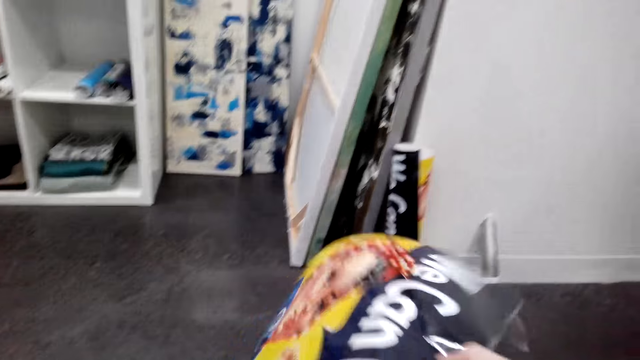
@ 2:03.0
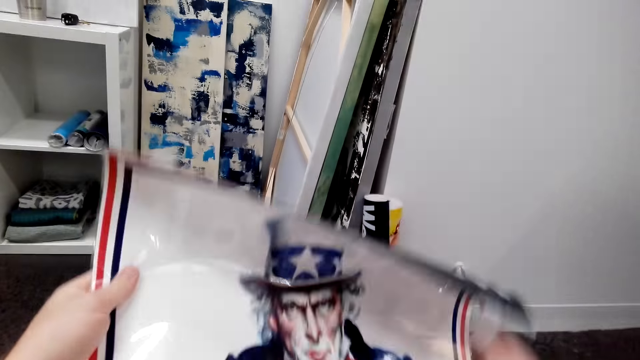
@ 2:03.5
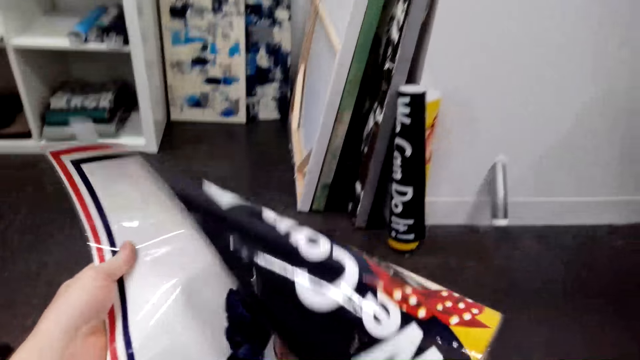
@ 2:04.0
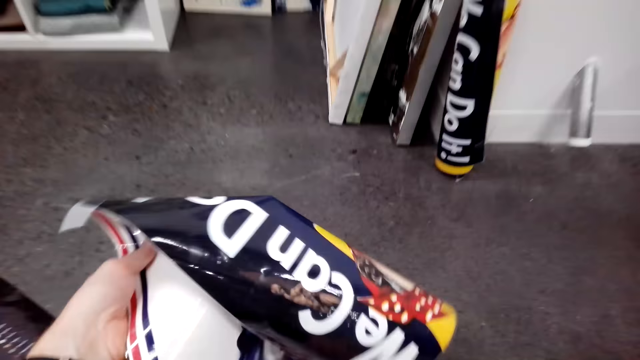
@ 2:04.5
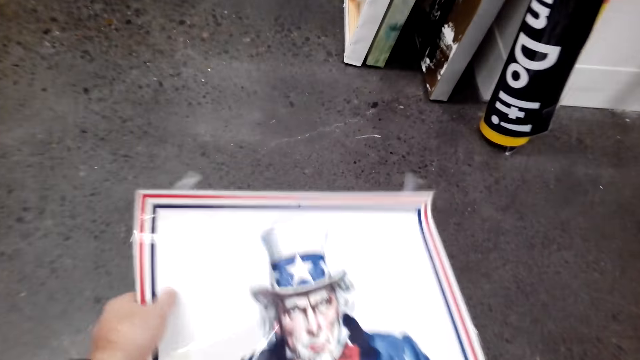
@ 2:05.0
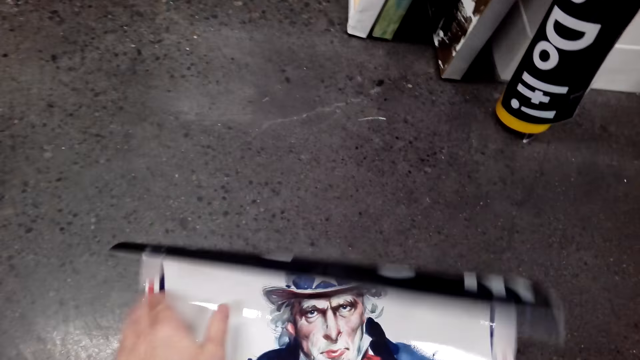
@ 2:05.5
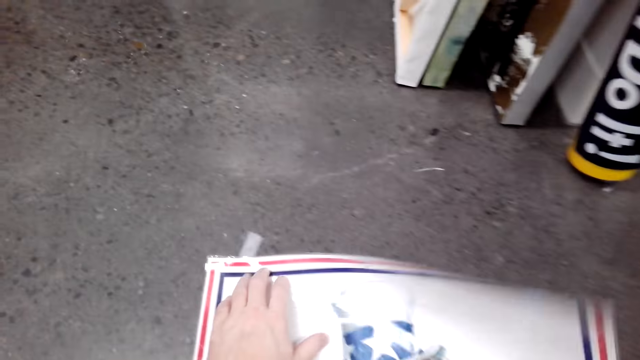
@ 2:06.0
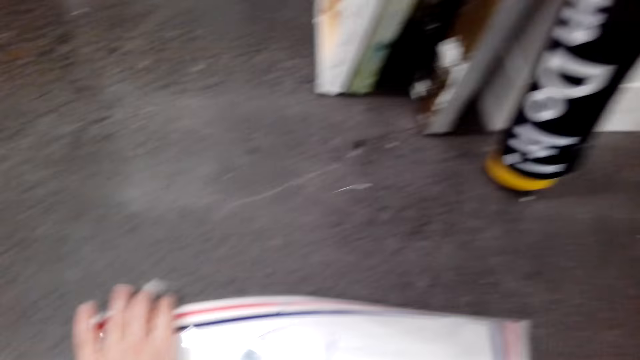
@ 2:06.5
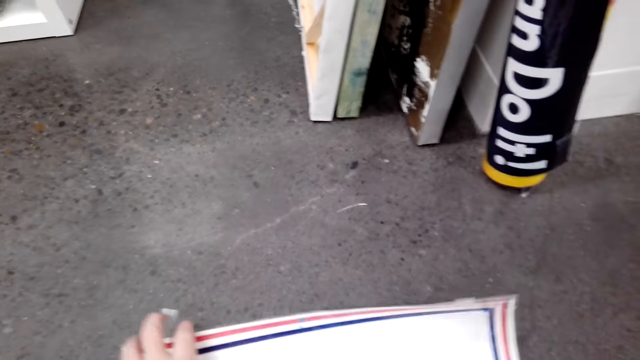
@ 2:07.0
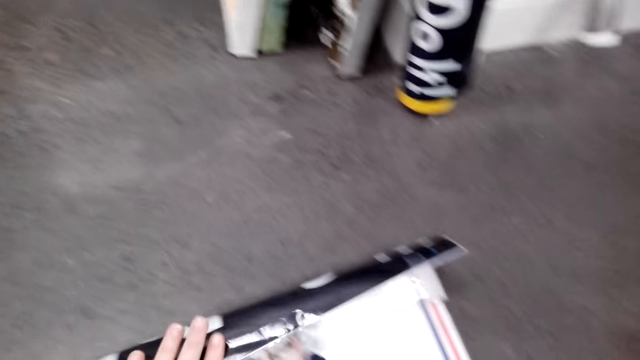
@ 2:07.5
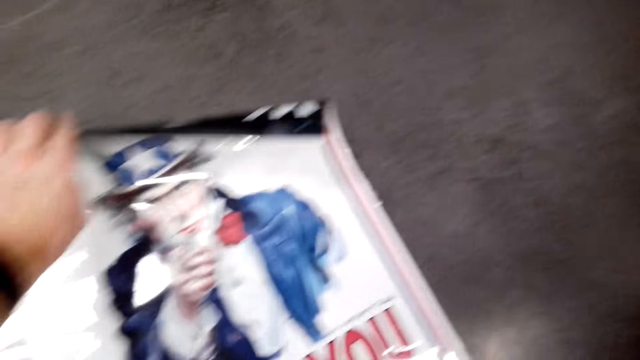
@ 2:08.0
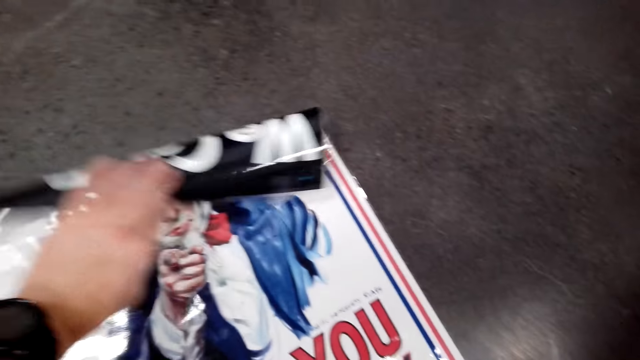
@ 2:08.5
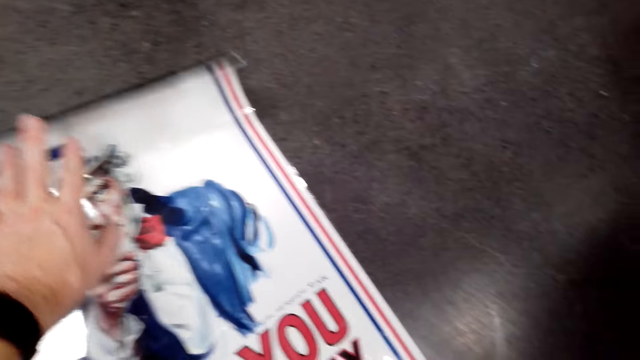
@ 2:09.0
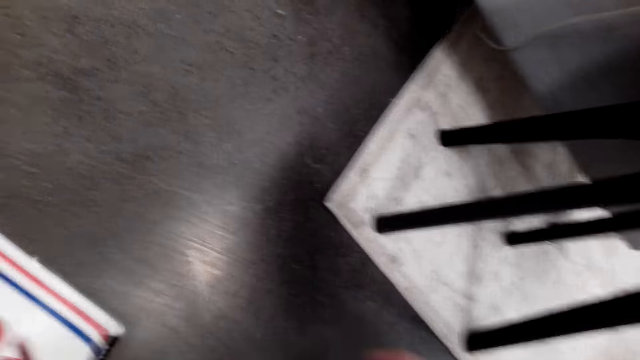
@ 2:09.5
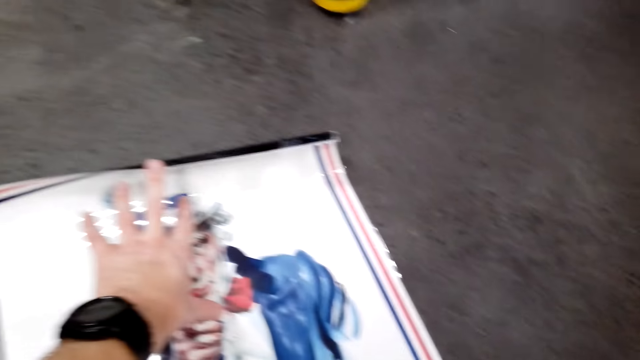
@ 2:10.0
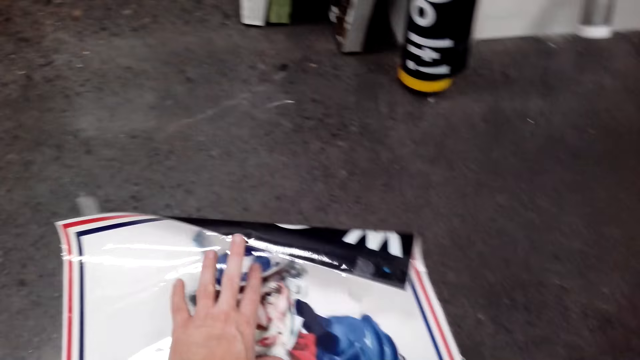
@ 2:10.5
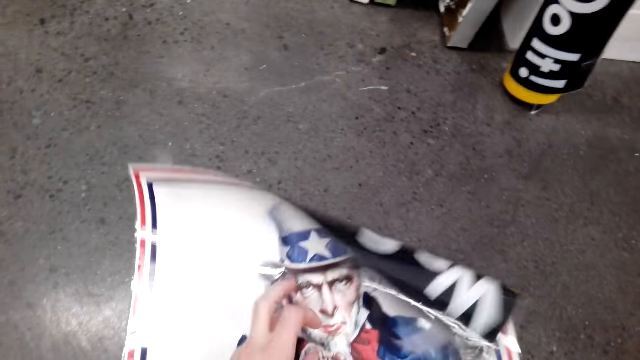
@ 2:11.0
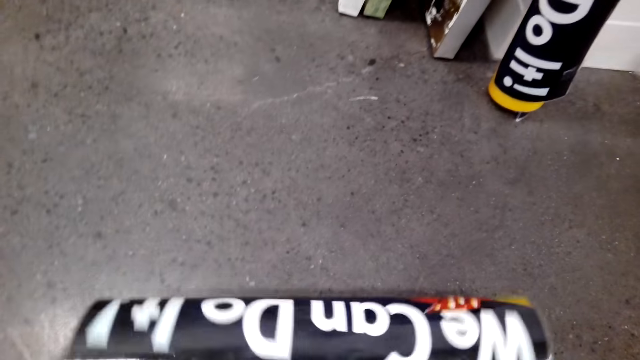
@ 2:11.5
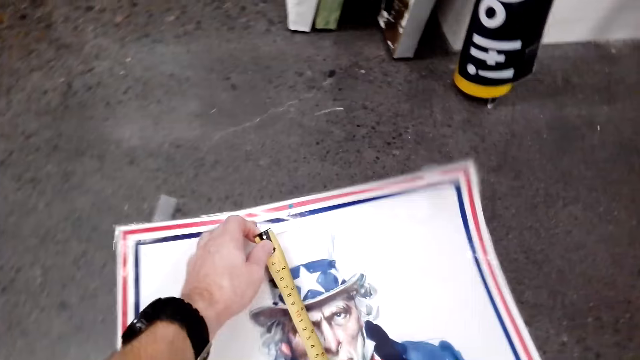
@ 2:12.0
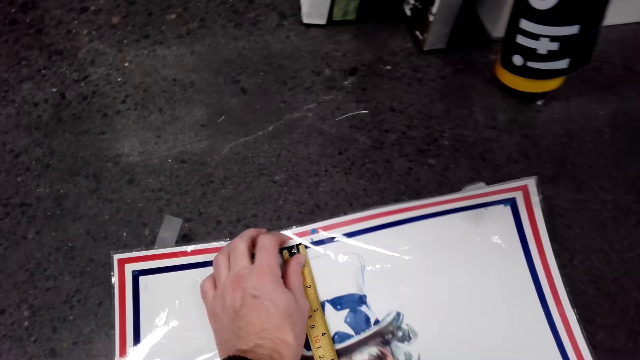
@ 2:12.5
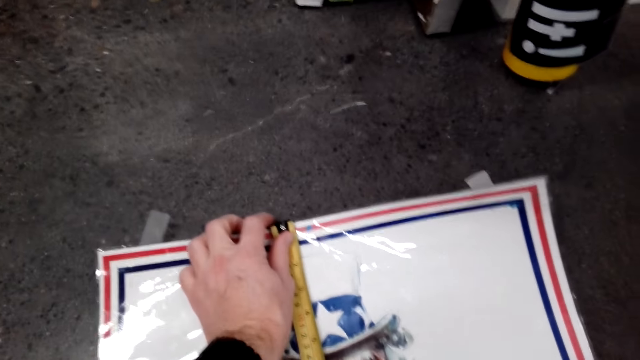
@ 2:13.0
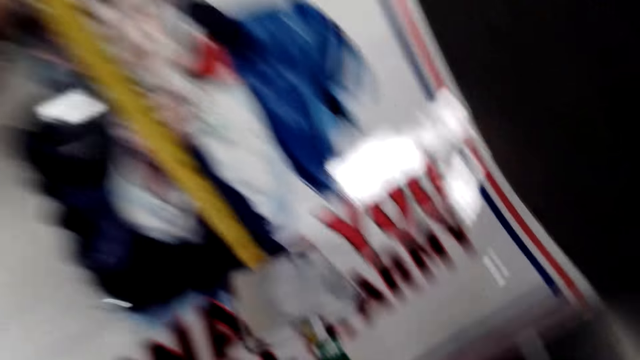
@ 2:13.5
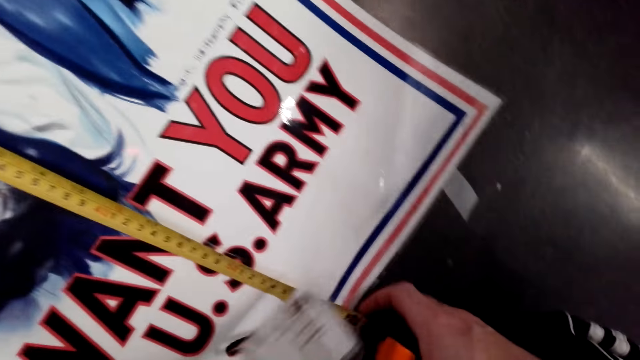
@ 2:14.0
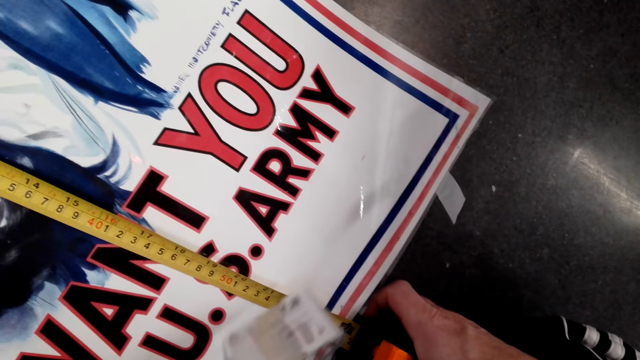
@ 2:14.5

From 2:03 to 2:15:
The camera wearer stretches the paper. They place the wallpaper on the floor. They look around. They stretch the paper. They measure the paper with a tape measure.

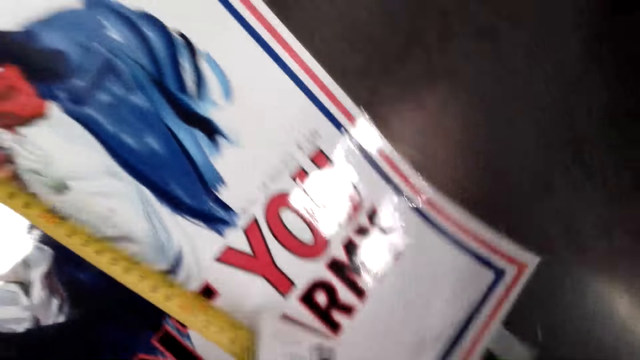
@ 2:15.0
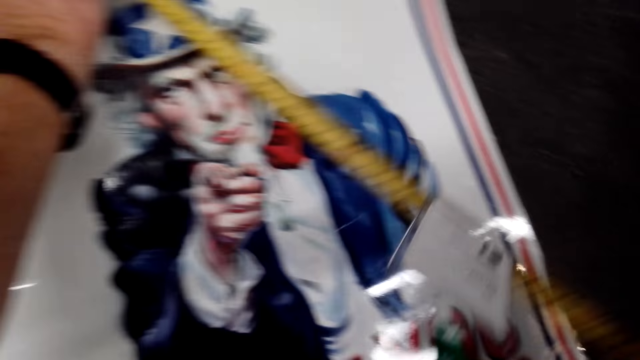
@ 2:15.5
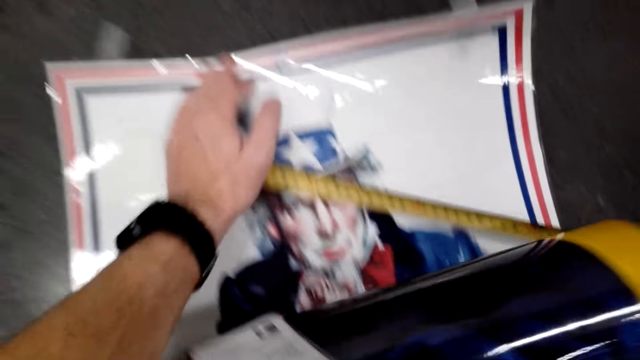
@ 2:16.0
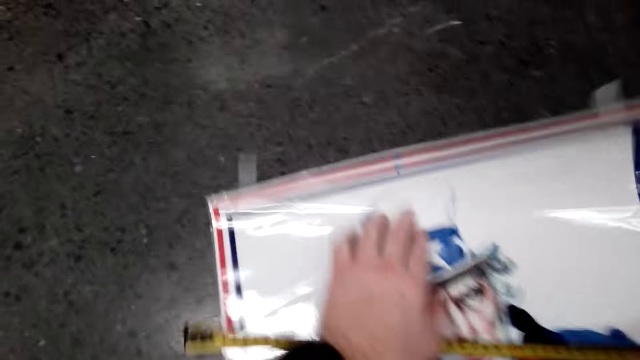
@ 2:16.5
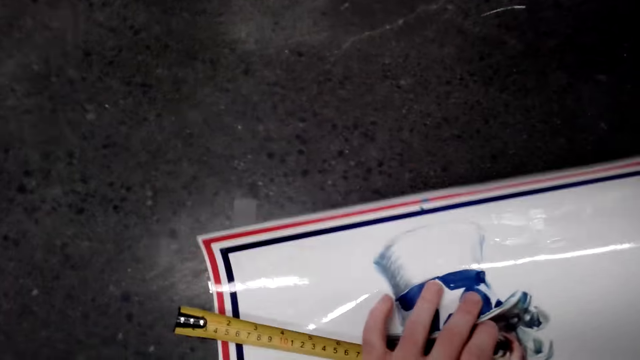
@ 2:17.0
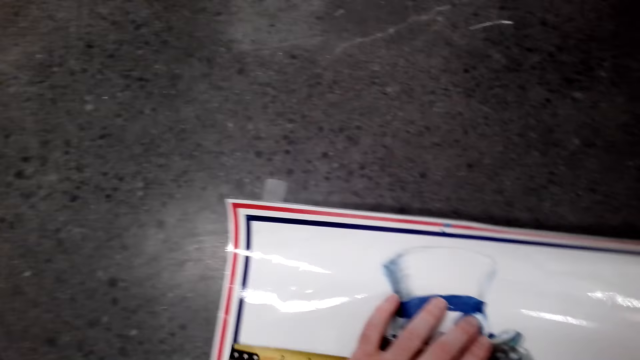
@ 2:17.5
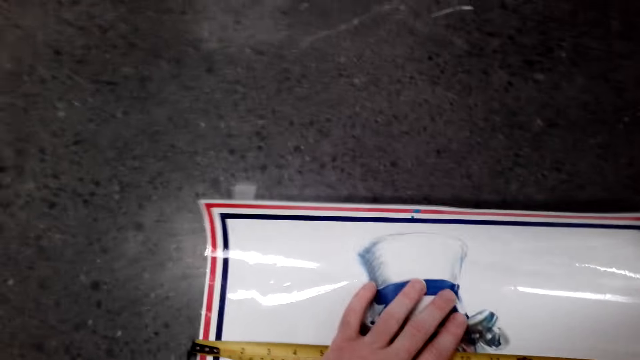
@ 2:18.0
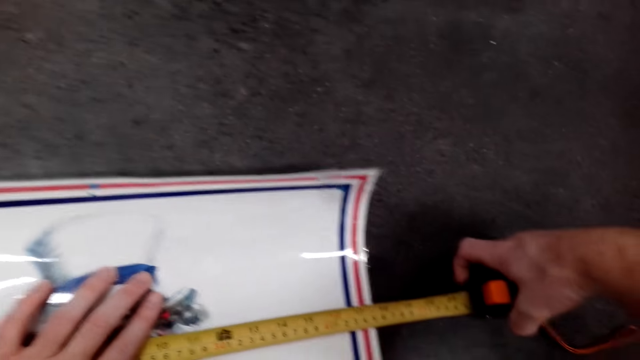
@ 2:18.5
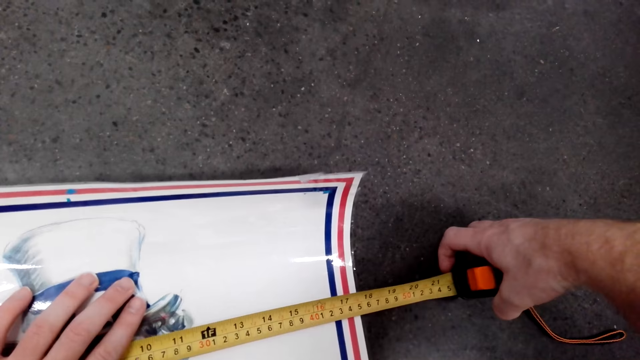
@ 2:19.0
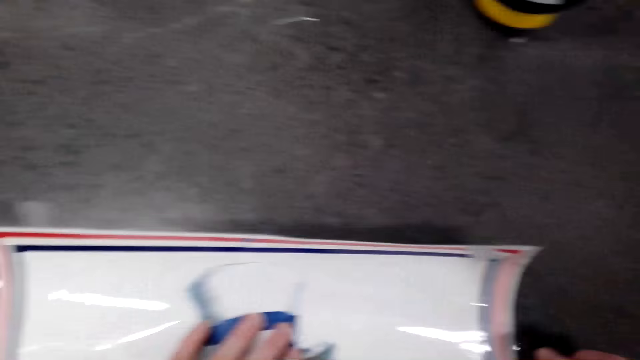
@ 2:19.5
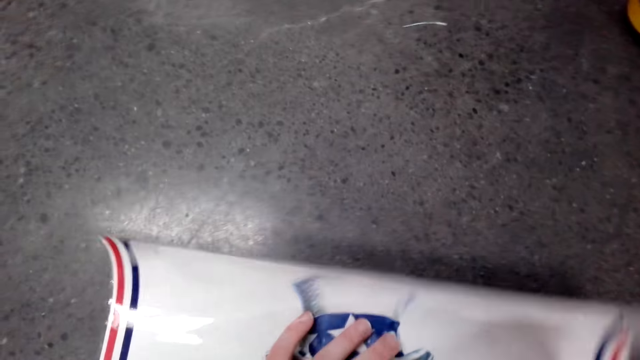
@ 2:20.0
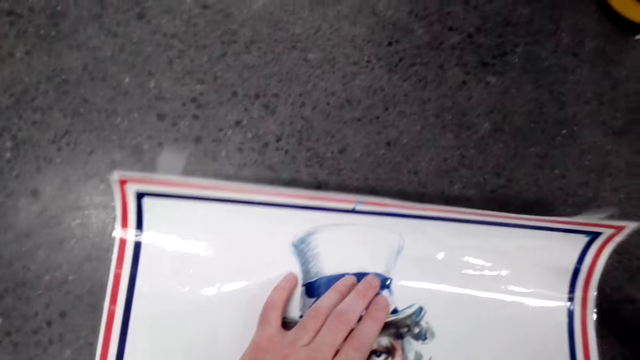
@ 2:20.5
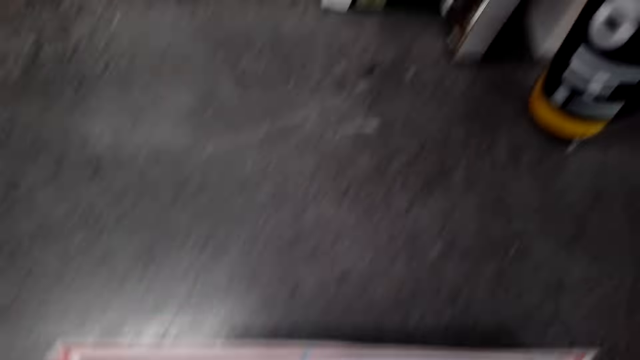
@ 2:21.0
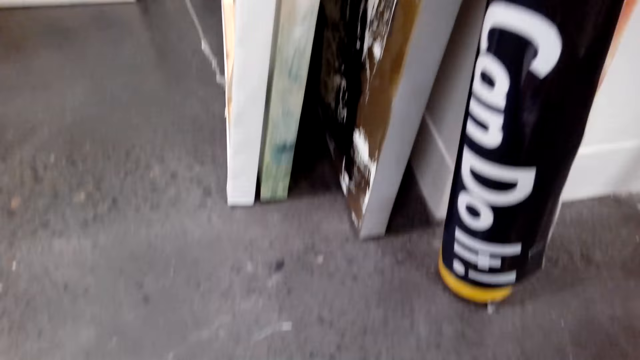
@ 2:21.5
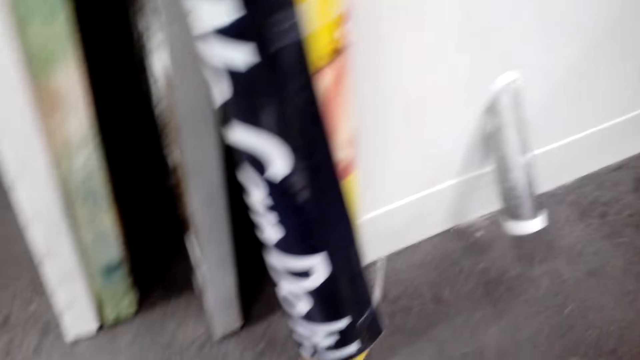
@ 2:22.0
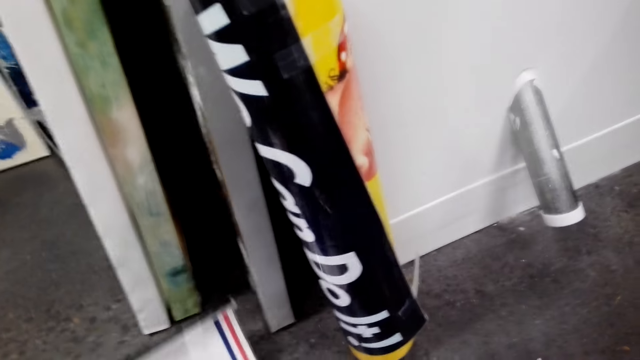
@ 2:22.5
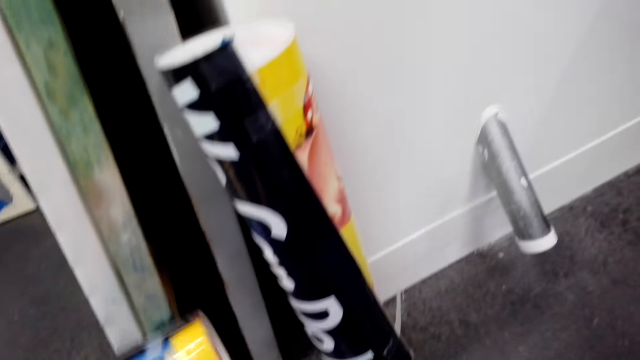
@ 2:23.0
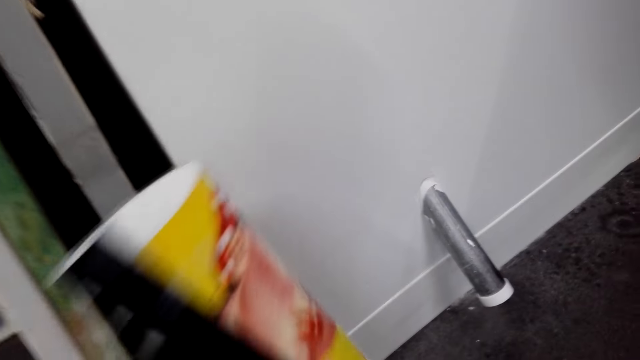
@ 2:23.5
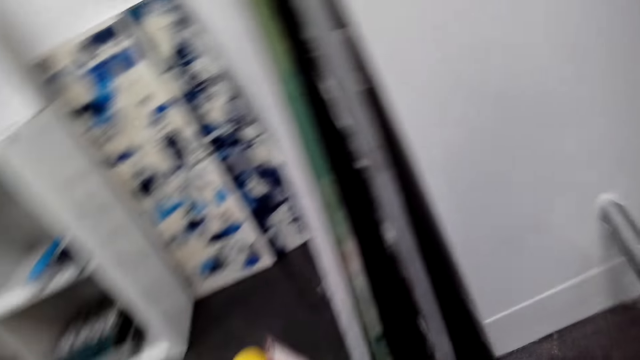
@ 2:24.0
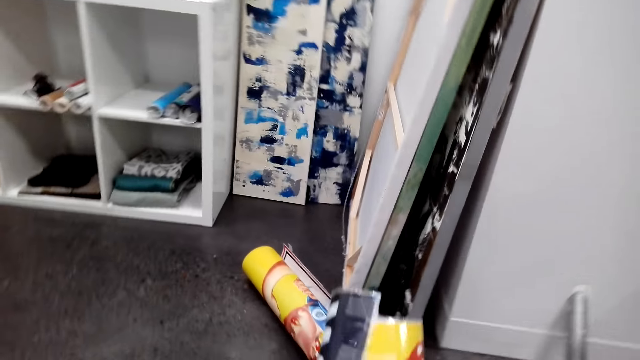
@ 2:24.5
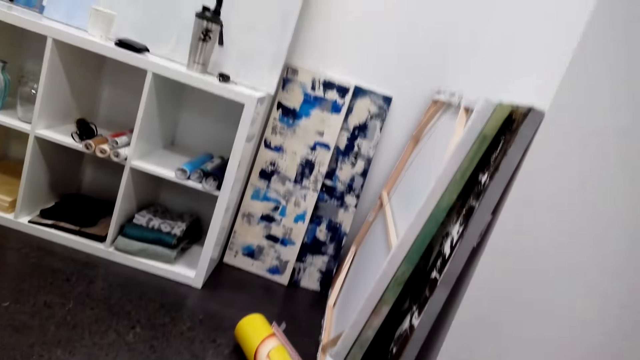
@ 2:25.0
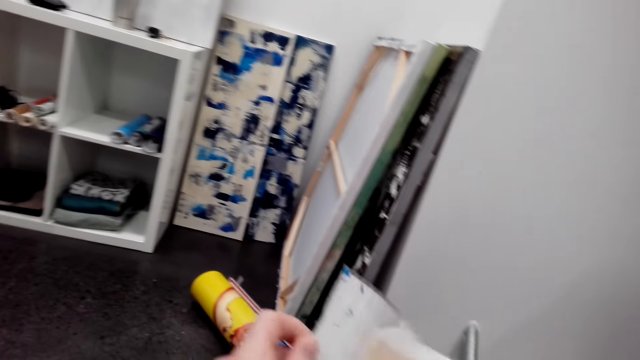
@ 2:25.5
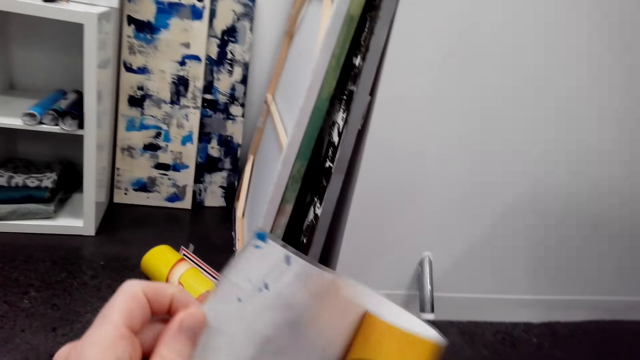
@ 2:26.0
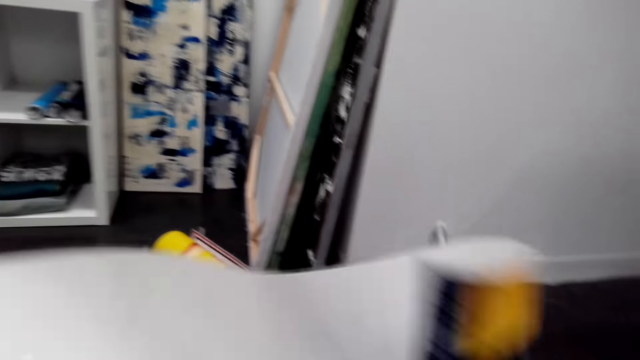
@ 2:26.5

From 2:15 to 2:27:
The camera wearer moves around. They measure the paper with a tape measure. They look around. They put the paper on the floor. They pick up the paper on the floor. They move around. They stretch the paper. They unfold the wallpaper.
